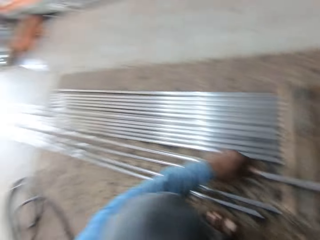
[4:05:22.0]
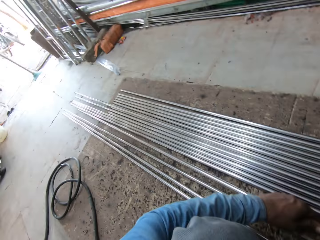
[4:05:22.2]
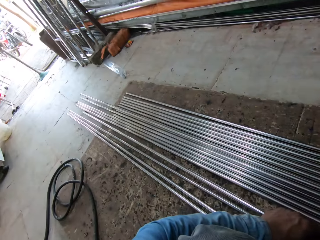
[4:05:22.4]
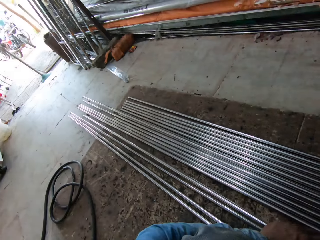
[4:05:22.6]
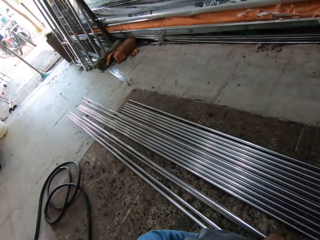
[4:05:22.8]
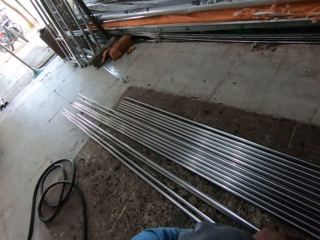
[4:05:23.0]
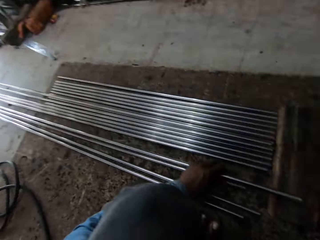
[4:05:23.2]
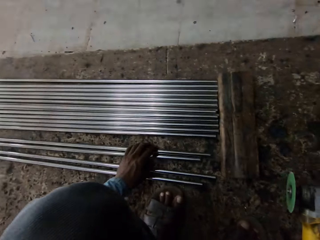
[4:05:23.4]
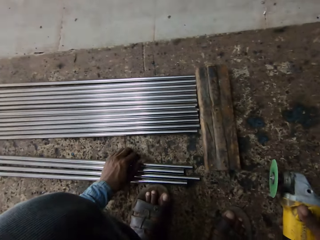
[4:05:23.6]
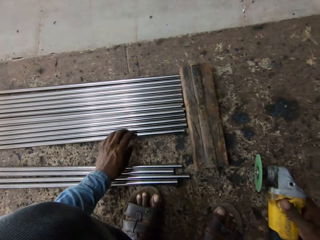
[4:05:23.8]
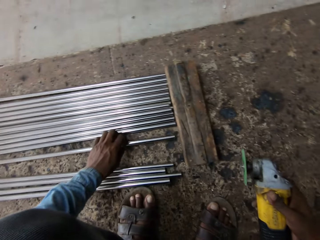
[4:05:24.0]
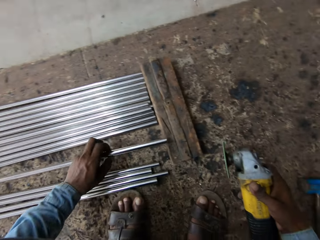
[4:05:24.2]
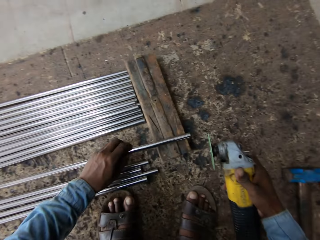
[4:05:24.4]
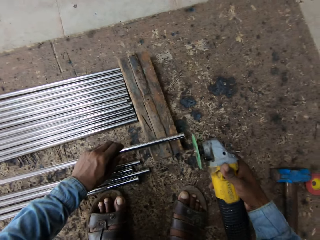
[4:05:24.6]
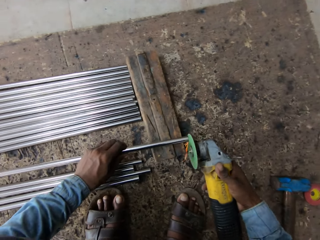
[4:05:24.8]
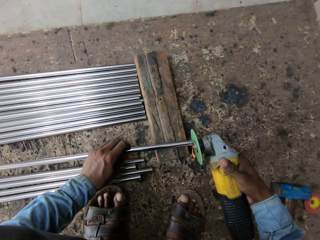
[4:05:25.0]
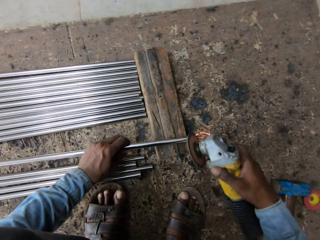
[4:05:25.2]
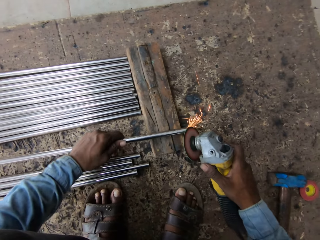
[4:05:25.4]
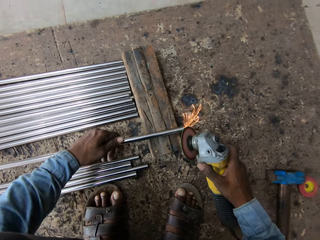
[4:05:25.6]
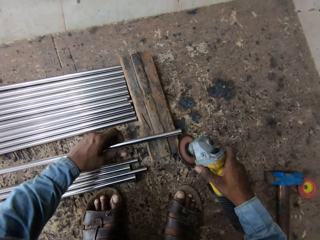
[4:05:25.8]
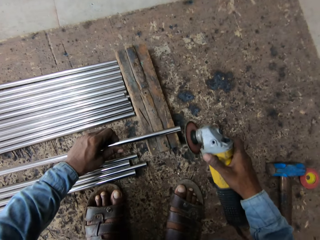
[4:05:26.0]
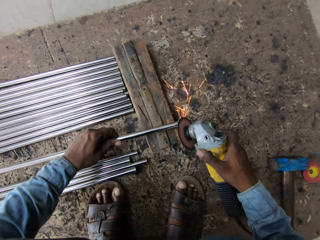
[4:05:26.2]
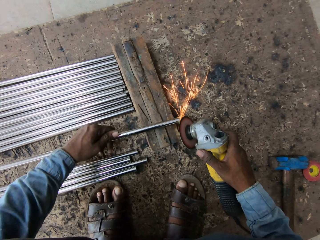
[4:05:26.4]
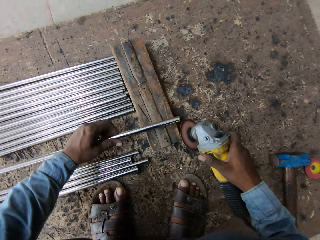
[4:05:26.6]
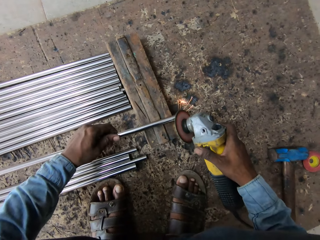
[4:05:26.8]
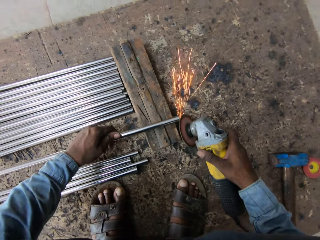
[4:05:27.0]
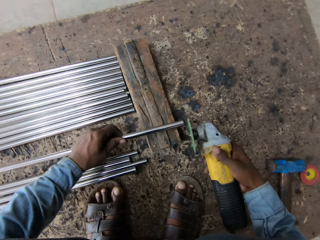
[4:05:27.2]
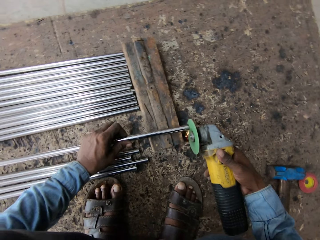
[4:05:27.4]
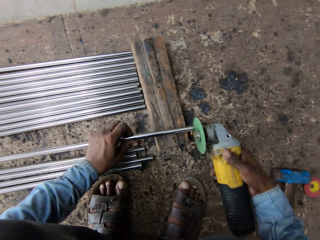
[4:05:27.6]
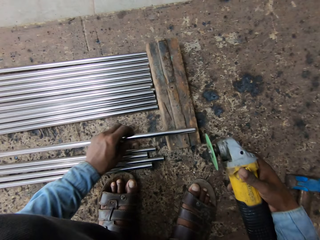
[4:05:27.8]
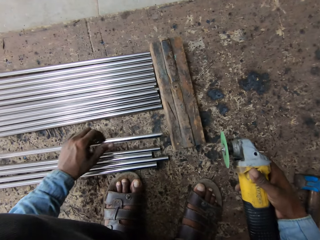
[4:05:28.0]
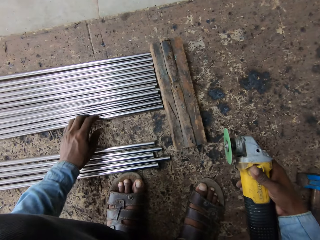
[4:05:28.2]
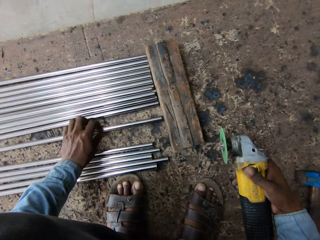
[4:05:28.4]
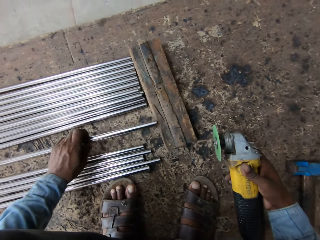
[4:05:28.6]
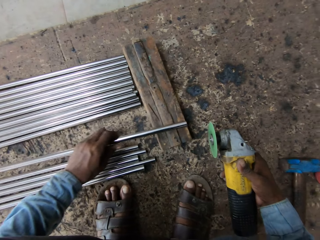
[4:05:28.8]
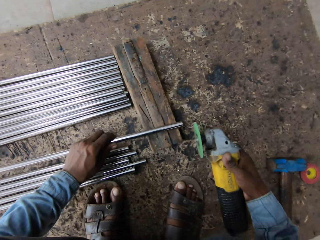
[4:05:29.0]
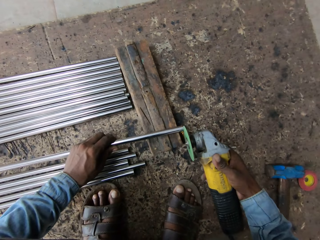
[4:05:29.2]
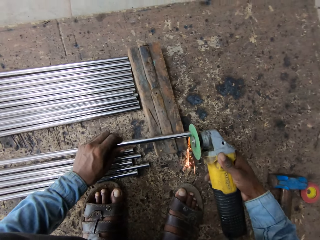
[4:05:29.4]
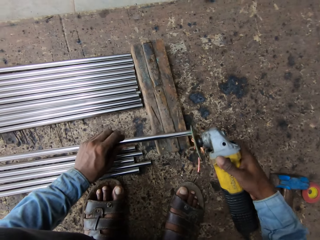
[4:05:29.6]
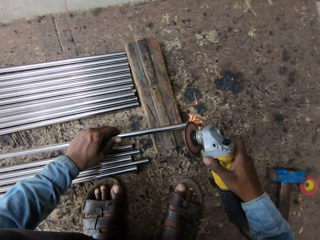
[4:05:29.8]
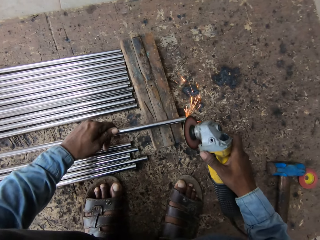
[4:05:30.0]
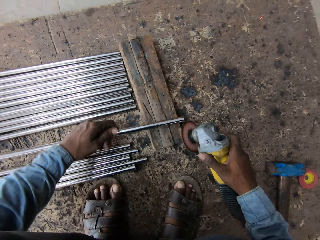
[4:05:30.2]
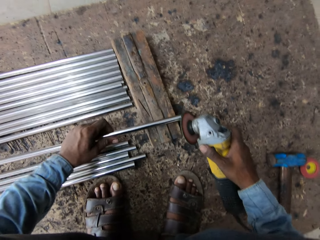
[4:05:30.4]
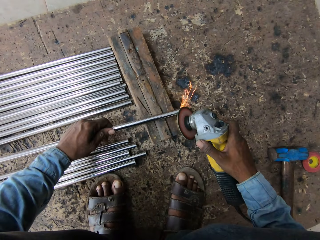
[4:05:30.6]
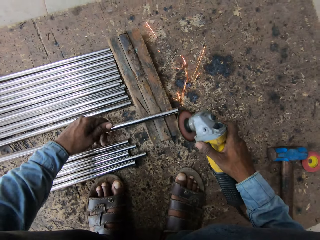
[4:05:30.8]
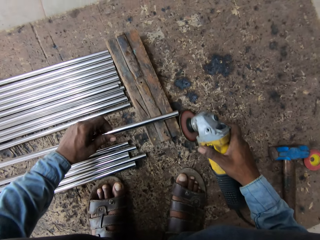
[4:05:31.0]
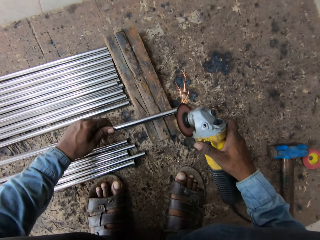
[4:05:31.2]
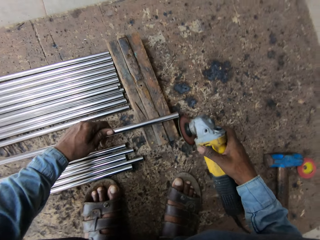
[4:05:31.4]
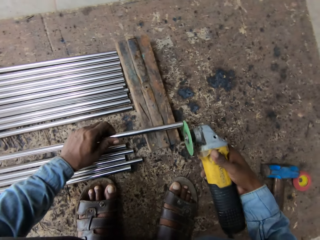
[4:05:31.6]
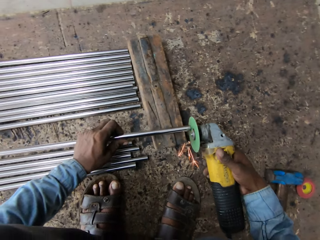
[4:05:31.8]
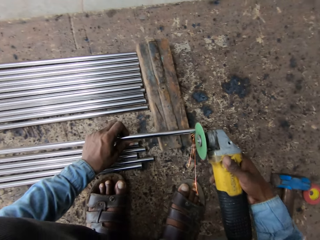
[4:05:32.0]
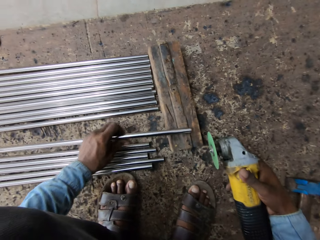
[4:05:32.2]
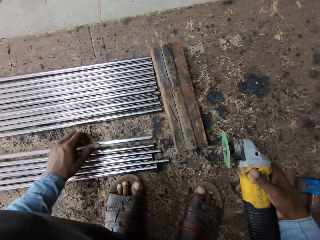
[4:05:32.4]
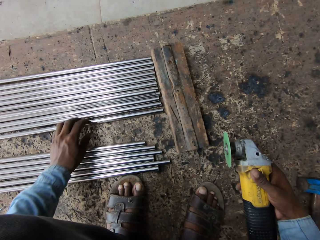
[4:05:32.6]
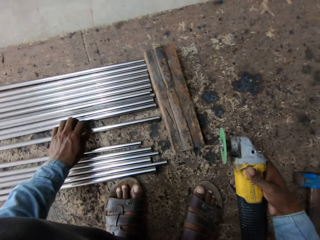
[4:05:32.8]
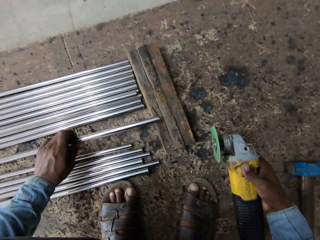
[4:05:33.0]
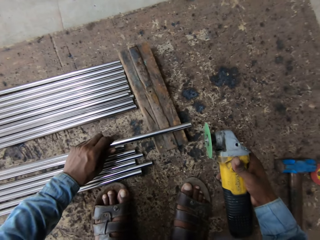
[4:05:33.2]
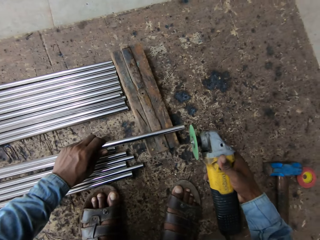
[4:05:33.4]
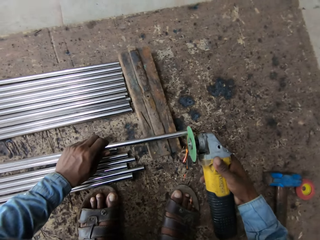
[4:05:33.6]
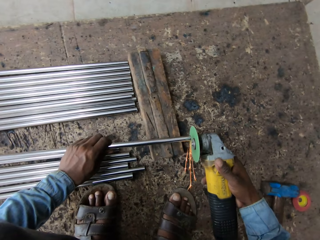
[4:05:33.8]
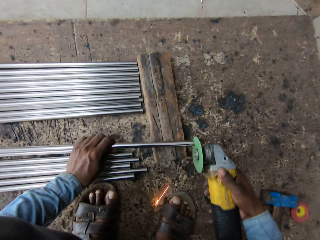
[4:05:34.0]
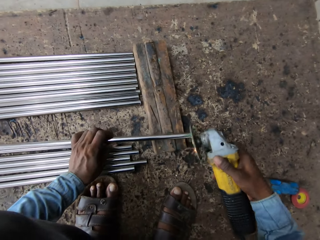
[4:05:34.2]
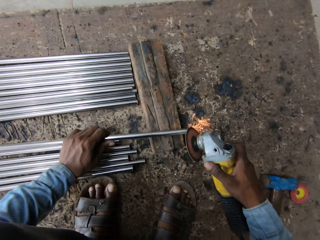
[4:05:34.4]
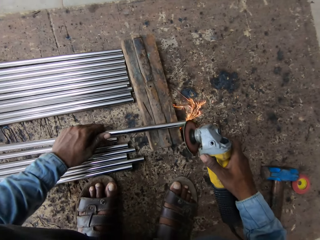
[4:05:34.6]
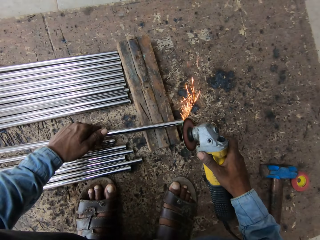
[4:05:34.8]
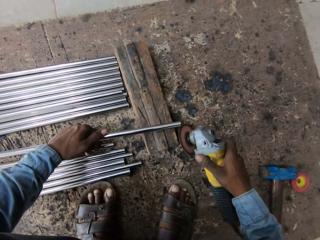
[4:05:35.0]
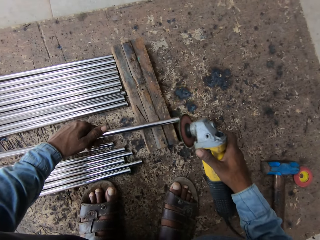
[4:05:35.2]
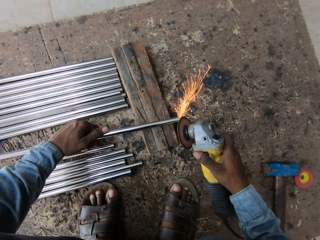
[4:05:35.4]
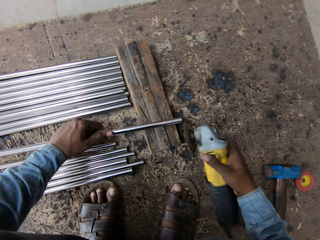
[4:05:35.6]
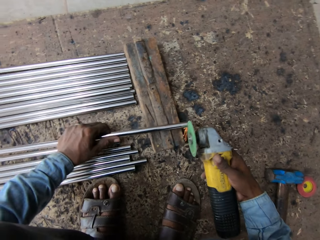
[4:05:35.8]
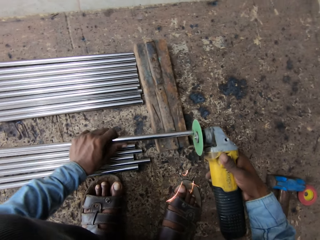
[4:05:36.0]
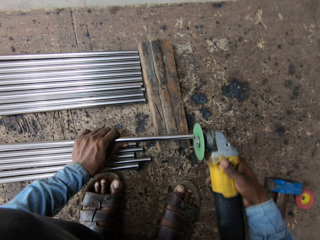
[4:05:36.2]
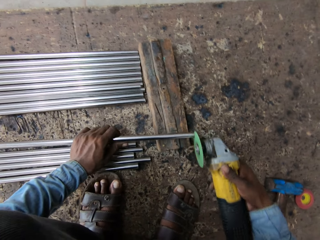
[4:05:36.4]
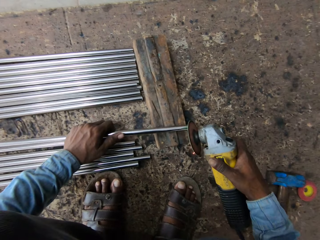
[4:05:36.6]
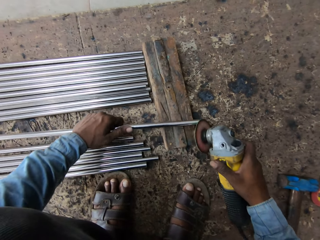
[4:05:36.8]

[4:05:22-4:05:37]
The camera wearer looks aside. They pick up metal. They weld the metal. They put the metal down. They pick up the metal. They weld the metal. They put the metal down. They pick up the metal. They weld the metal.

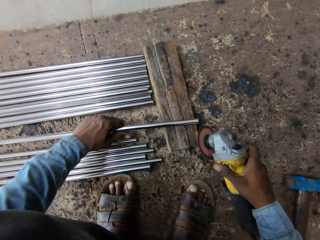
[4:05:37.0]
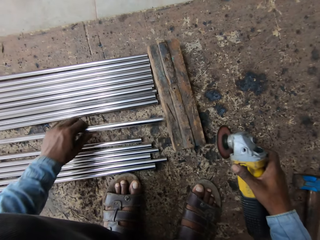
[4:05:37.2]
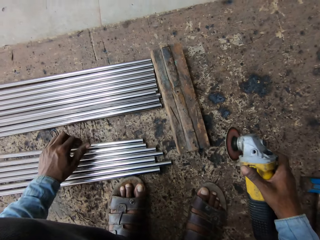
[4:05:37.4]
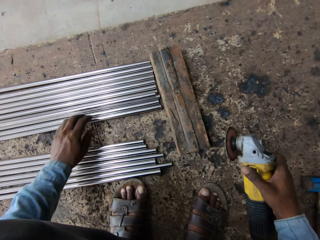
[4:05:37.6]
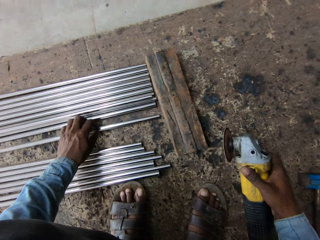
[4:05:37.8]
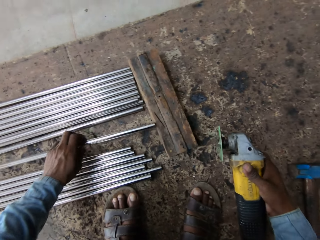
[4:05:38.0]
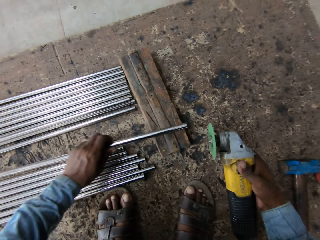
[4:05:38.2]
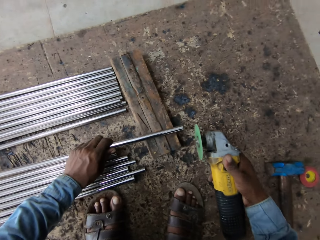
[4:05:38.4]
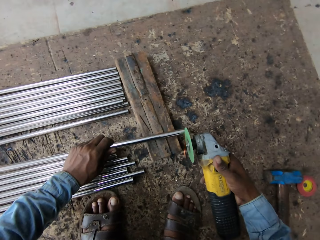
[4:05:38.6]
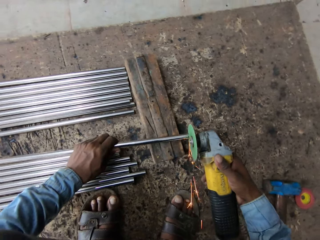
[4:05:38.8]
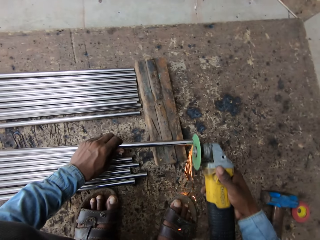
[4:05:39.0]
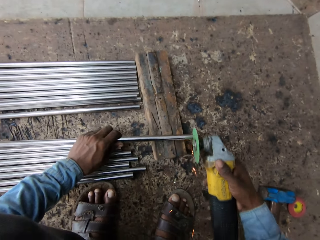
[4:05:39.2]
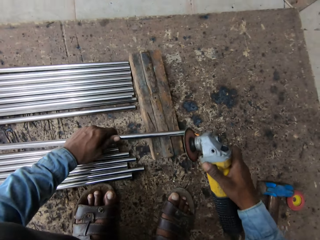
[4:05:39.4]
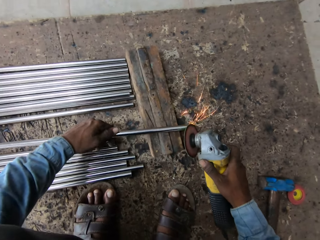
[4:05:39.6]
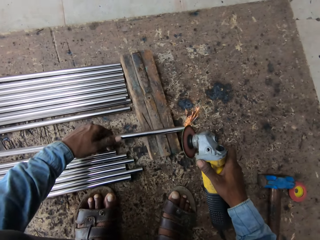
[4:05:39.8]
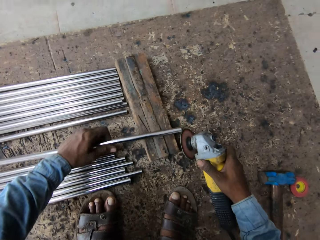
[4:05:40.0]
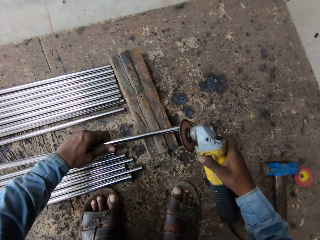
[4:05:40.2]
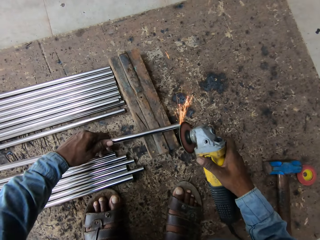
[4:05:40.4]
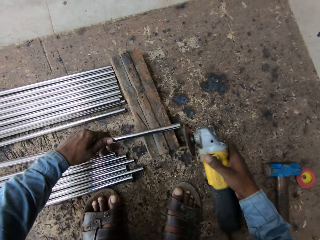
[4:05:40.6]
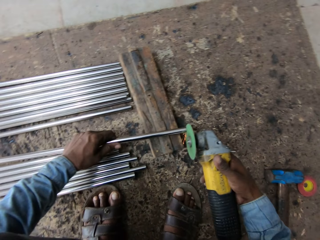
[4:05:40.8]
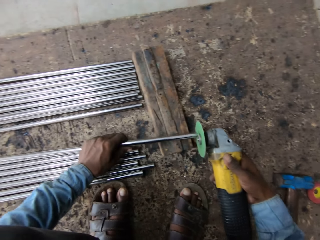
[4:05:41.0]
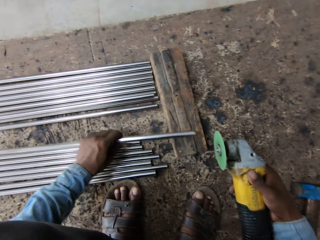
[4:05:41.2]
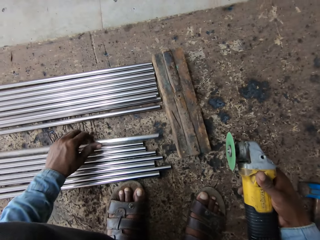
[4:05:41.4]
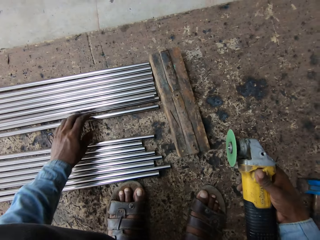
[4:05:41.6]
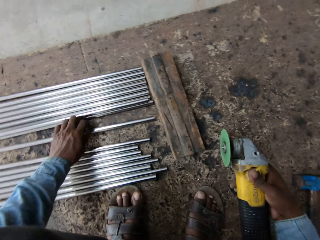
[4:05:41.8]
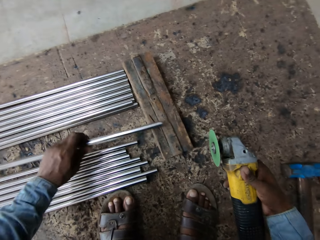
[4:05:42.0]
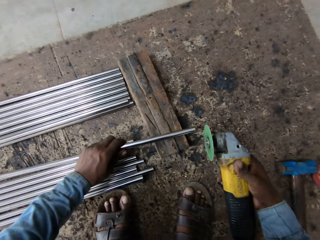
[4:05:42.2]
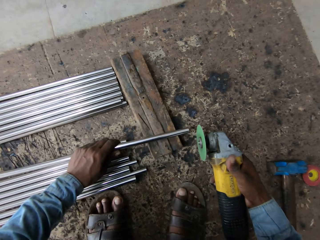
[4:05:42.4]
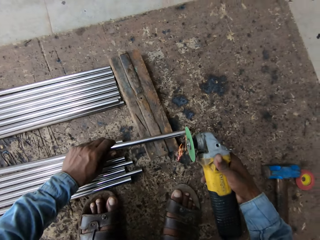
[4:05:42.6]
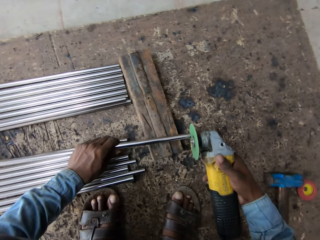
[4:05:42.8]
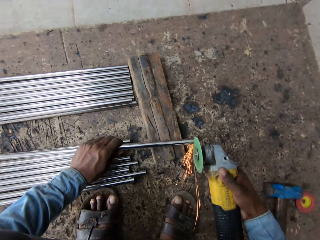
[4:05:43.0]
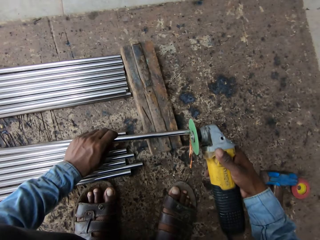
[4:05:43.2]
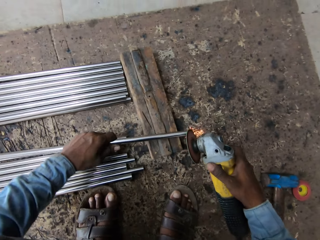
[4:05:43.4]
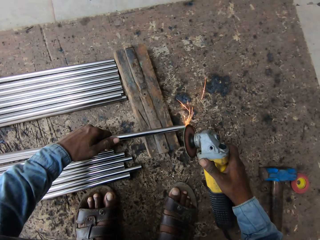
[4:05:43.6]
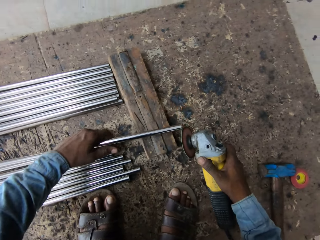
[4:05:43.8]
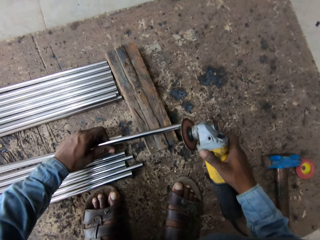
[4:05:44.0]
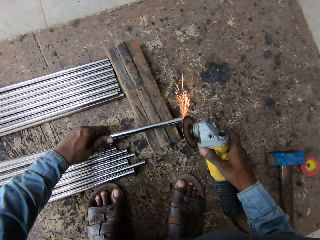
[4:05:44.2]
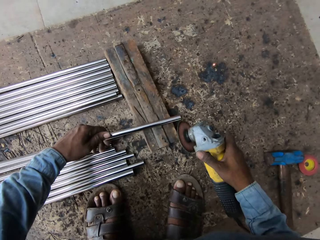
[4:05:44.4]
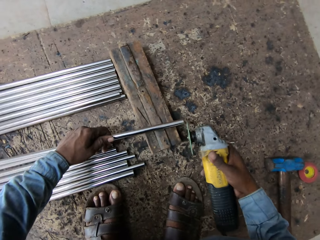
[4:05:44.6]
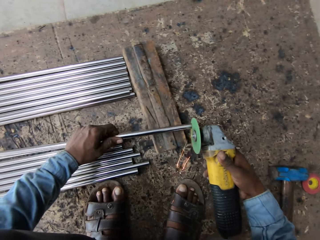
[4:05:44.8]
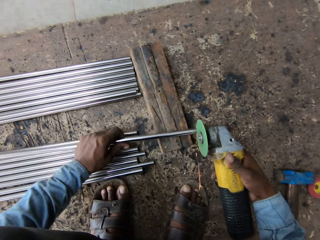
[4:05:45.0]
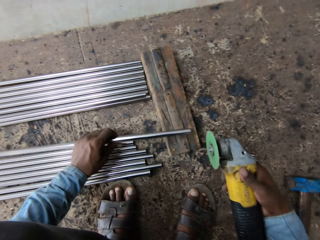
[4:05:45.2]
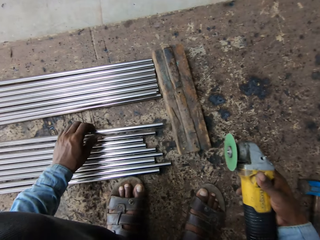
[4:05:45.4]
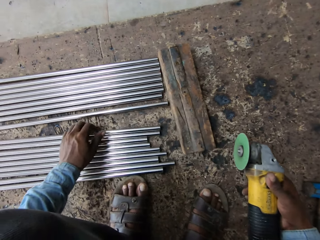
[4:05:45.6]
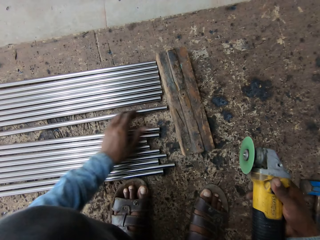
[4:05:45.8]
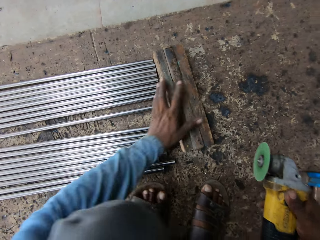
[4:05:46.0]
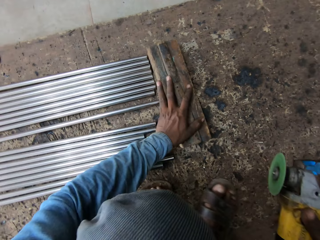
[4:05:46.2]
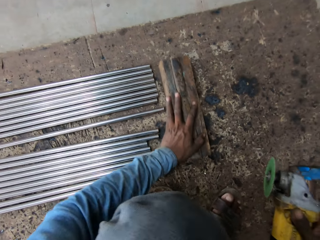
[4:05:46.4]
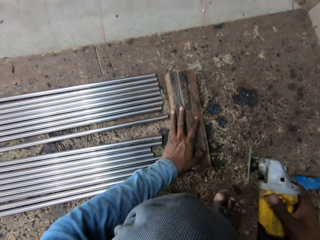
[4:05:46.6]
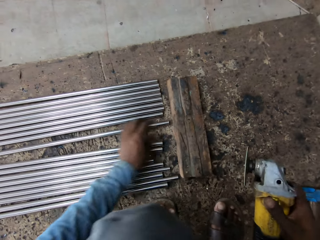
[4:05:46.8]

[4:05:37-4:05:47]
The camera wearer puts metal down. They pick up the metal. They weld the metal. They put the metal down. They pick up the metal. They weld the metal. They put the metal down.
